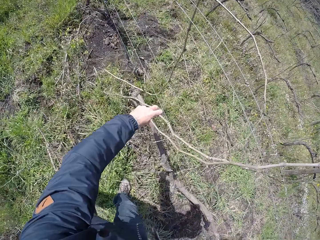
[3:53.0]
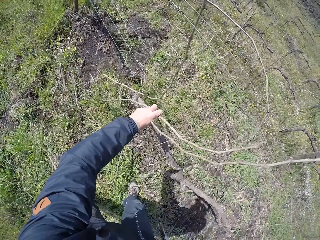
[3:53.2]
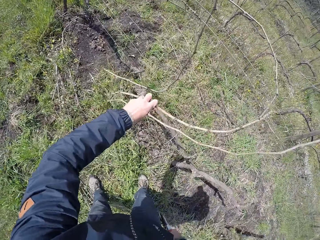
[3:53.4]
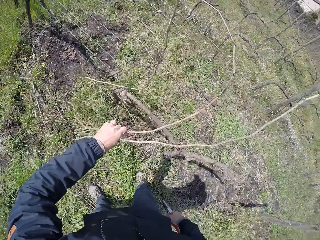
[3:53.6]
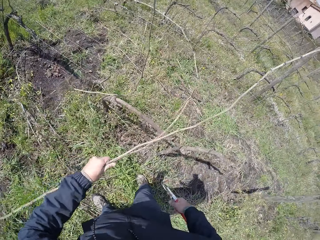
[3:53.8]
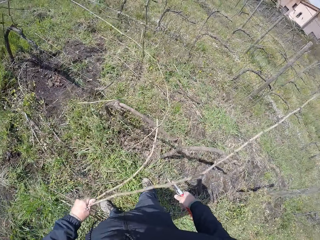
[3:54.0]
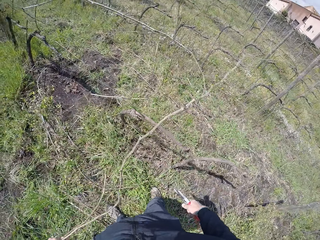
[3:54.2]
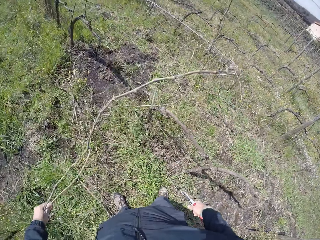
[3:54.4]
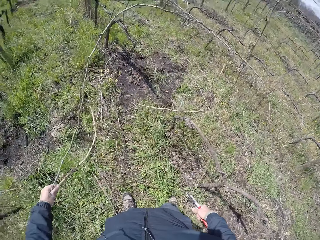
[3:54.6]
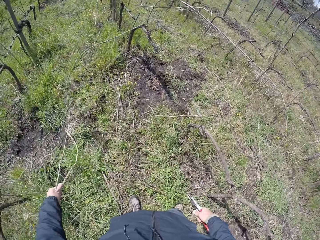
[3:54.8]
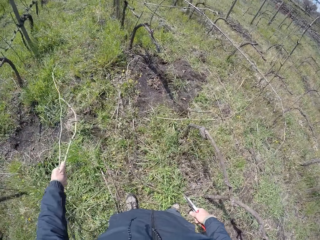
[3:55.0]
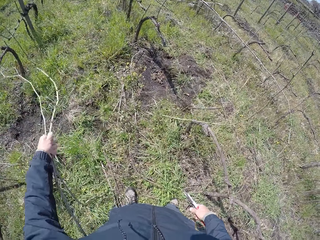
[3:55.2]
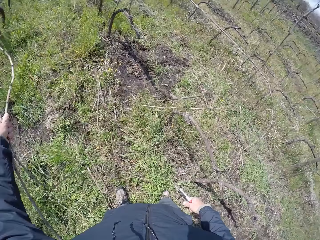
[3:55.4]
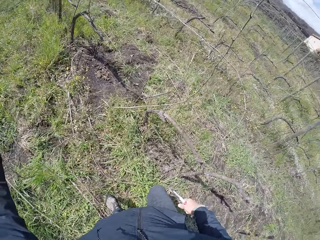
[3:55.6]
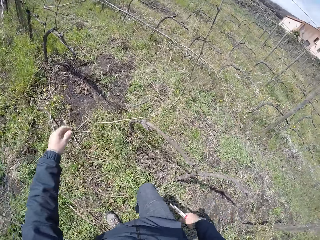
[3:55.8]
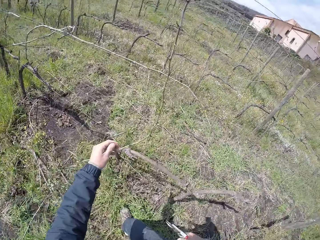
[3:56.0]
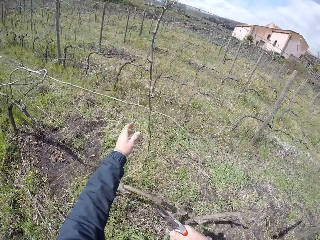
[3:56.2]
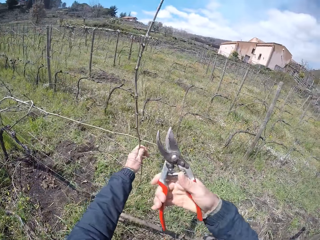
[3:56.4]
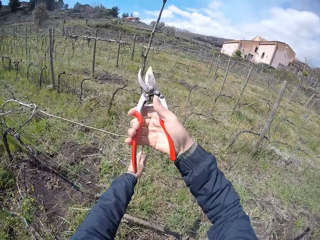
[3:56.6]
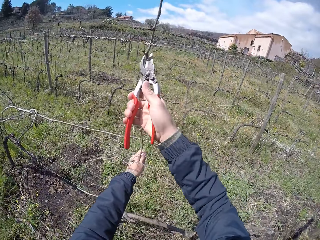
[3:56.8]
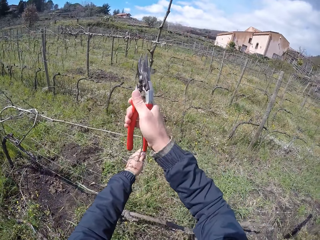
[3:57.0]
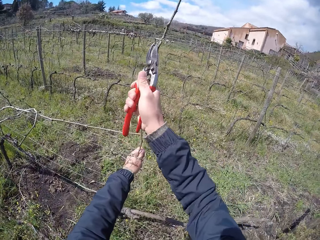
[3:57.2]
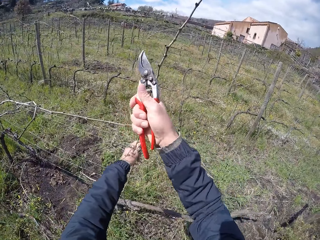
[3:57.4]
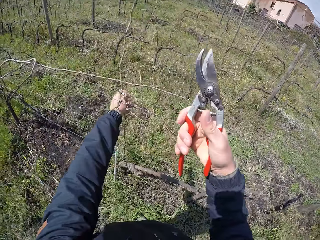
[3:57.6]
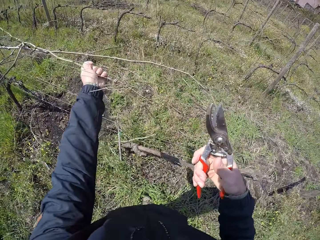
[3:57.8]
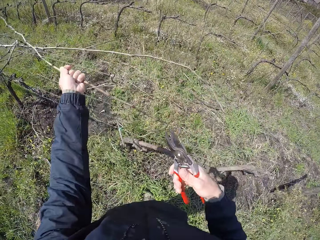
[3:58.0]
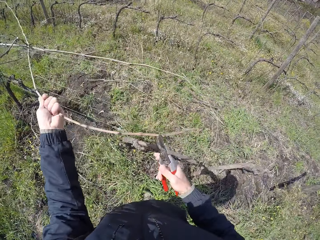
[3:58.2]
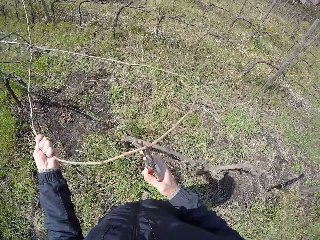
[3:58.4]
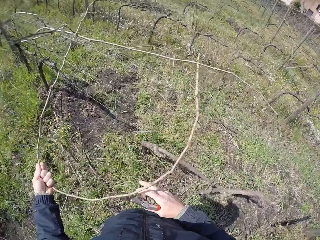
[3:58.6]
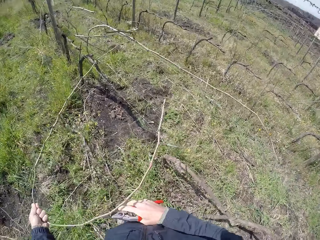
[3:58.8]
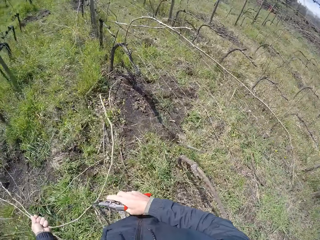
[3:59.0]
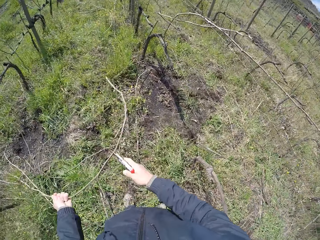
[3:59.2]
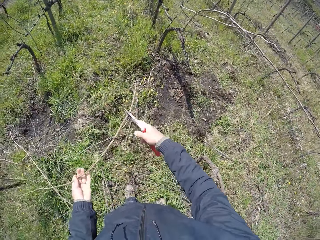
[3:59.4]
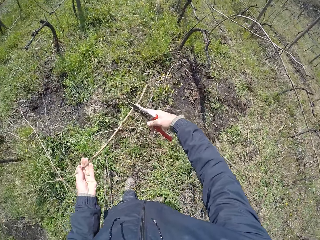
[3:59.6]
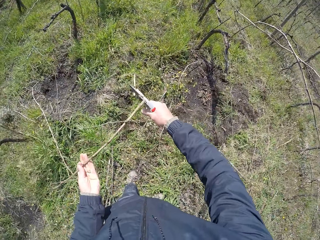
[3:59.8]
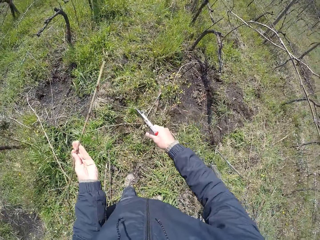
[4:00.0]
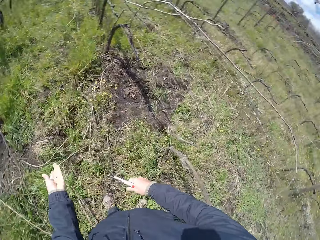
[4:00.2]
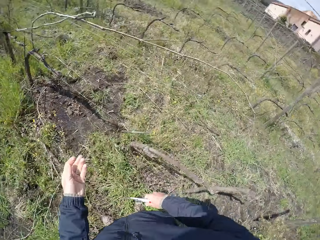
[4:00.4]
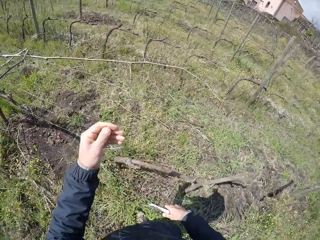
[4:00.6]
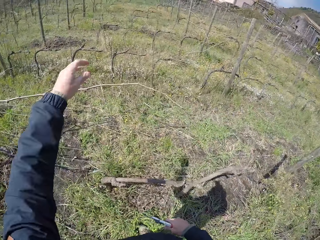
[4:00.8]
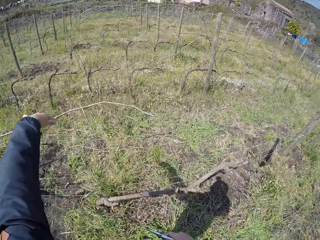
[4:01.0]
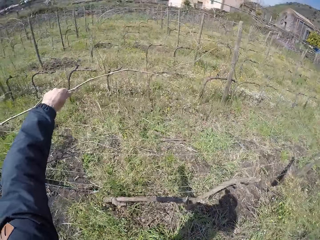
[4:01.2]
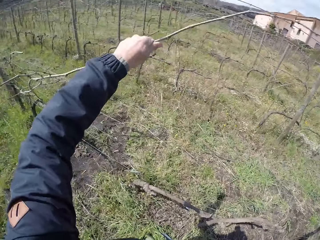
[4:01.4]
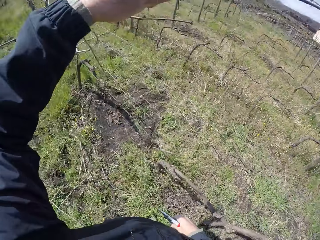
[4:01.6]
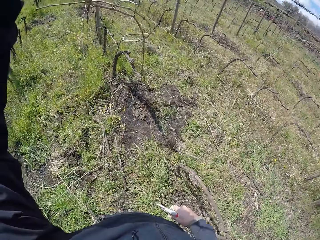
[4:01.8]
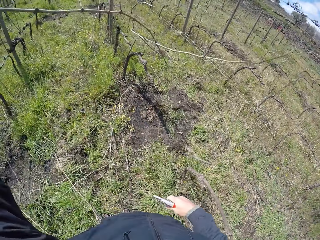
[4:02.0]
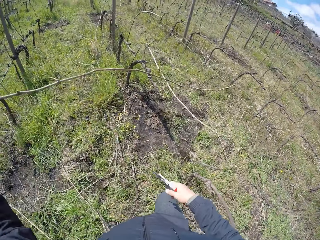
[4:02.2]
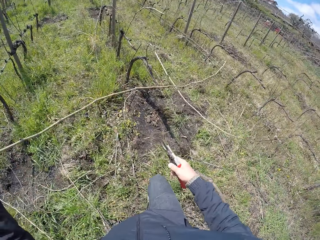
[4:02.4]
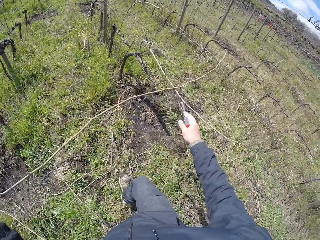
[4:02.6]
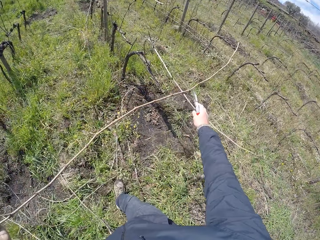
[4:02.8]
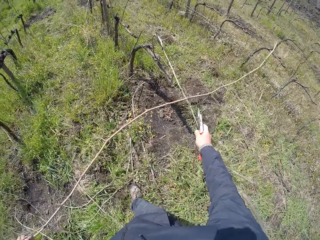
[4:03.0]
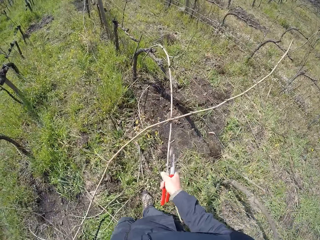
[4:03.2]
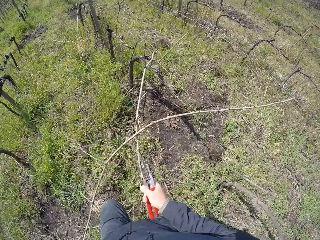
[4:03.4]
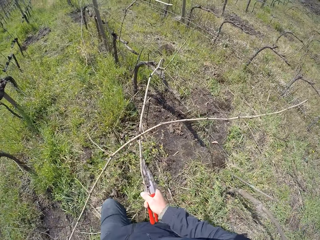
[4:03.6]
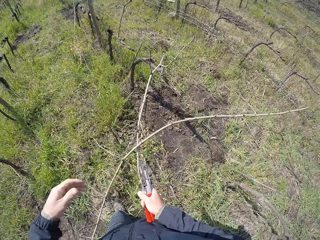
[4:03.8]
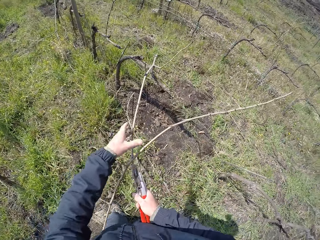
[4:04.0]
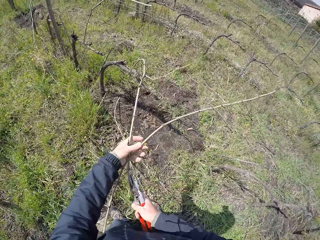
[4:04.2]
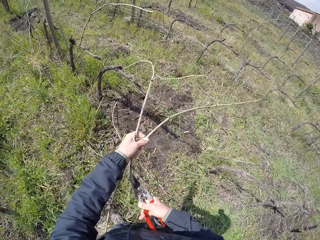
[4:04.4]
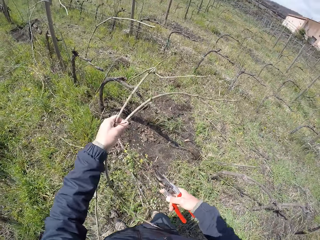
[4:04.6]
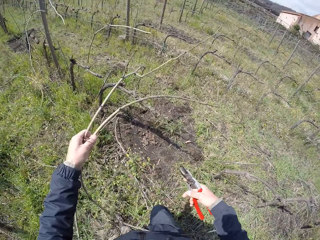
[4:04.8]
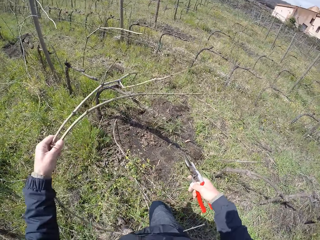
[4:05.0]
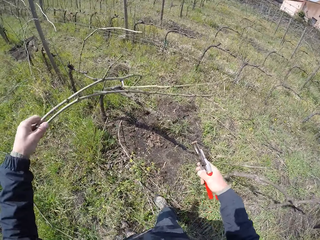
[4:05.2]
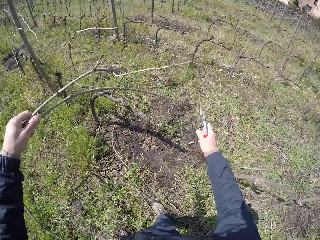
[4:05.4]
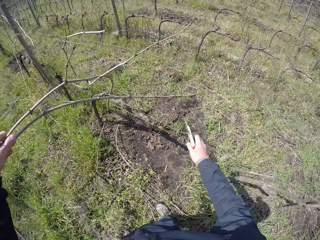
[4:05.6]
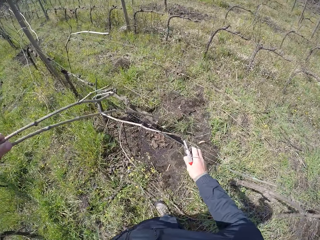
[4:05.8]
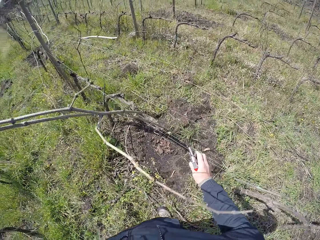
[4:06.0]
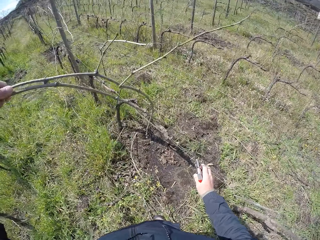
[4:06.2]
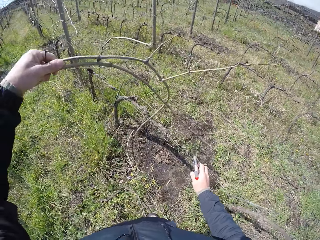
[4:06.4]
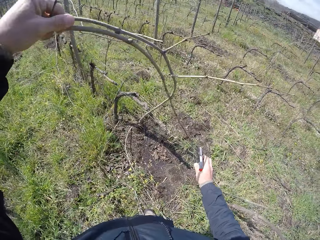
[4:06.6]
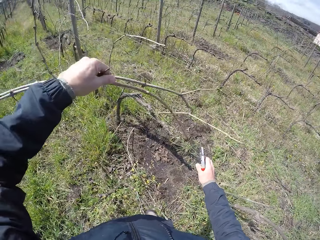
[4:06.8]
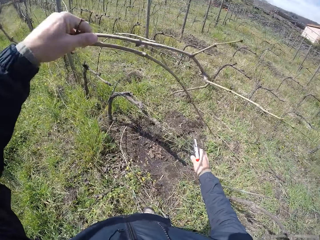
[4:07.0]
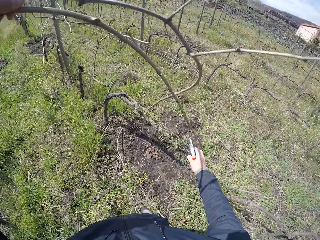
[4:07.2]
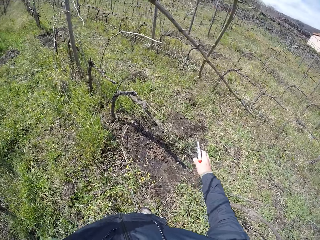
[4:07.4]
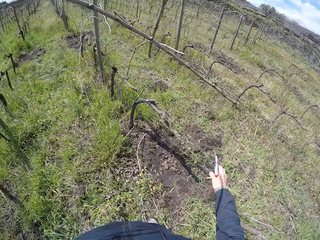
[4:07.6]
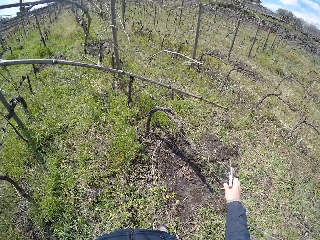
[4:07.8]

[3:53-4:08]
The camera wearer picks up a twig with his hand. He pulls twigs from the wired fence with his left hand. He drops the twigs on the ground with his left hand. He pulls a twig from the wired fence with his left hand. He holds the twig with his hand. He cuts the twig in his left hand with the pruner, a pruning shear, in his right hand. He drops the twig on the ground with his left hand. He cuts the twig with the pruning shear. He pulls twigs from the wired fence with his left hand. He picks up a twig with his hand. He holds a twig with his right hand. He holds twigs with both hands. He pulls twigs from the wired fence with his left hand.

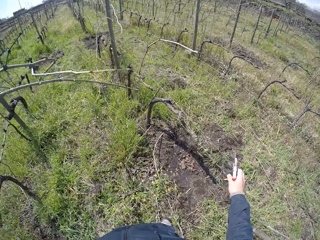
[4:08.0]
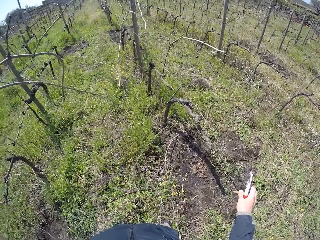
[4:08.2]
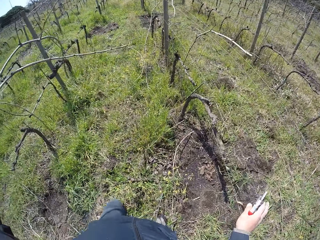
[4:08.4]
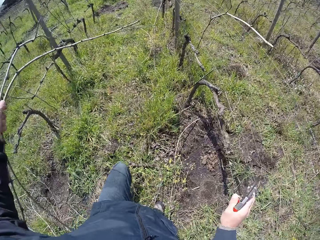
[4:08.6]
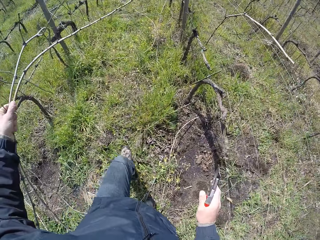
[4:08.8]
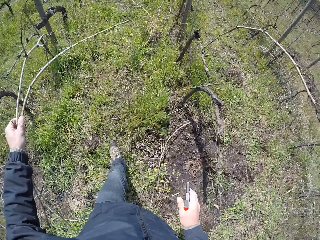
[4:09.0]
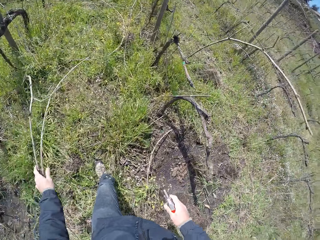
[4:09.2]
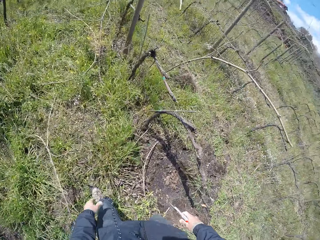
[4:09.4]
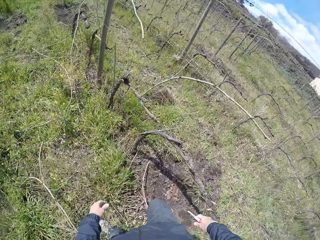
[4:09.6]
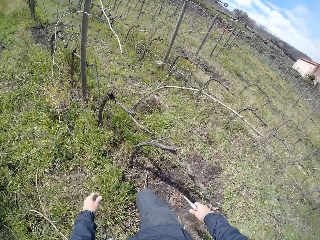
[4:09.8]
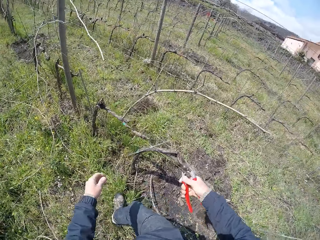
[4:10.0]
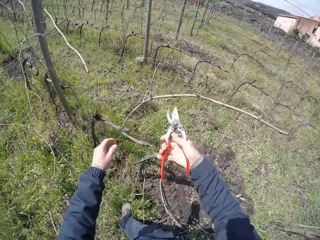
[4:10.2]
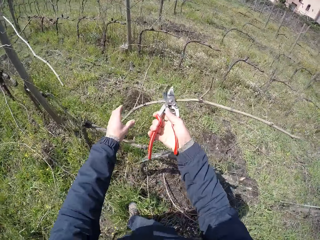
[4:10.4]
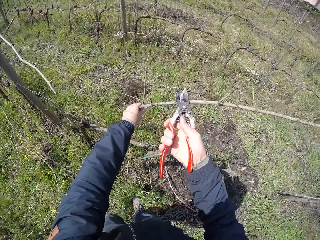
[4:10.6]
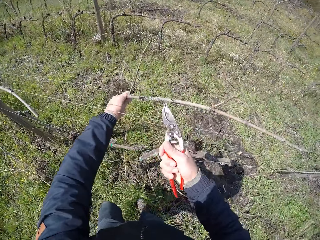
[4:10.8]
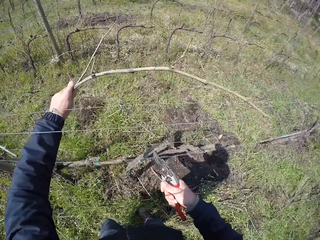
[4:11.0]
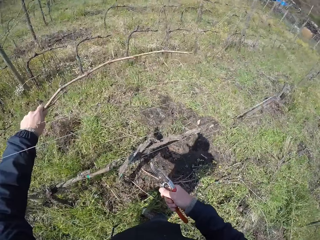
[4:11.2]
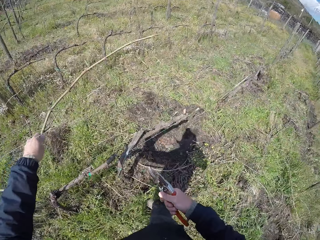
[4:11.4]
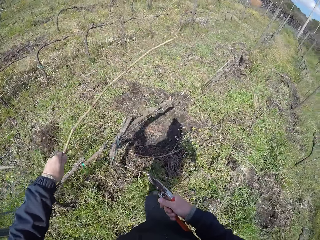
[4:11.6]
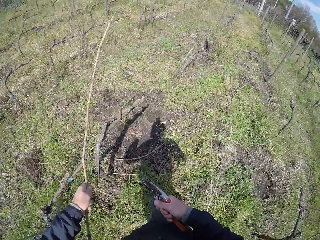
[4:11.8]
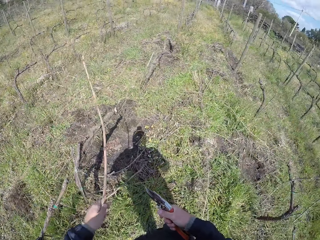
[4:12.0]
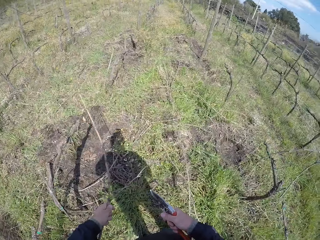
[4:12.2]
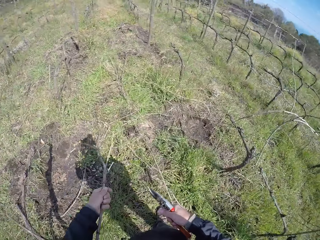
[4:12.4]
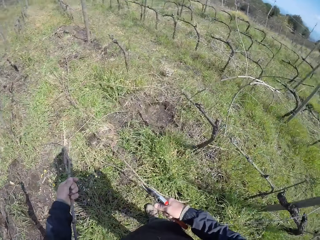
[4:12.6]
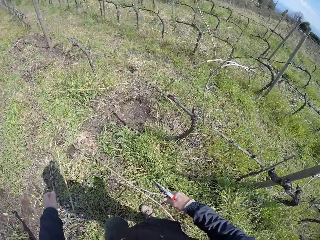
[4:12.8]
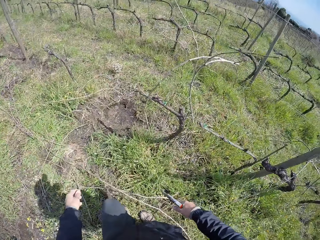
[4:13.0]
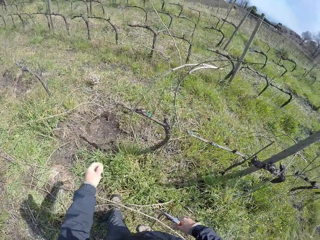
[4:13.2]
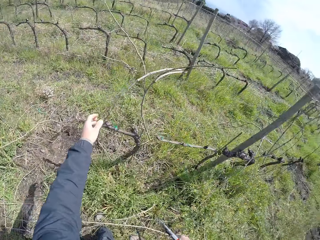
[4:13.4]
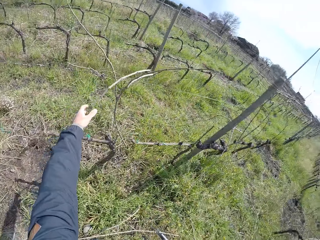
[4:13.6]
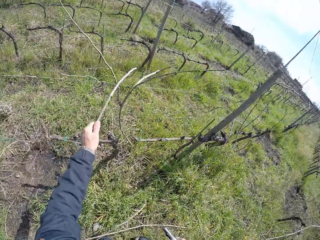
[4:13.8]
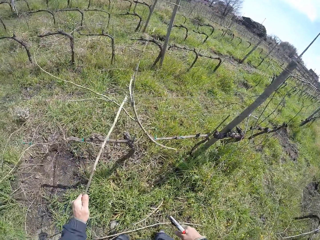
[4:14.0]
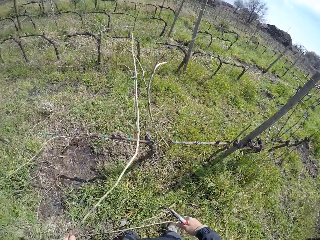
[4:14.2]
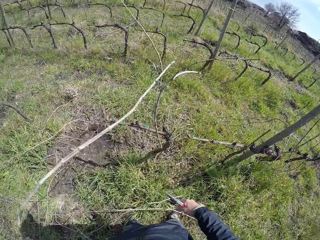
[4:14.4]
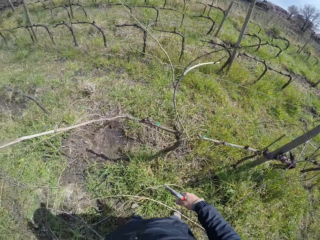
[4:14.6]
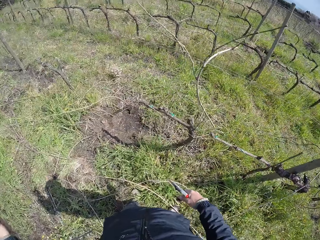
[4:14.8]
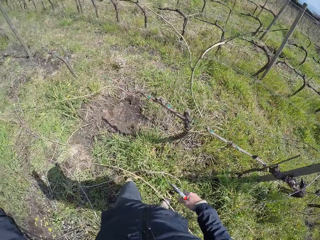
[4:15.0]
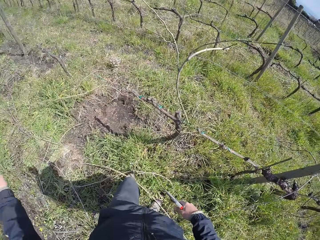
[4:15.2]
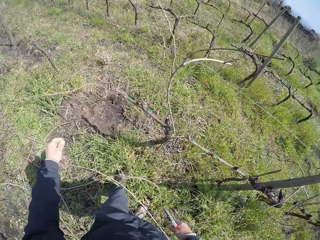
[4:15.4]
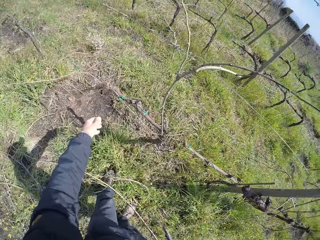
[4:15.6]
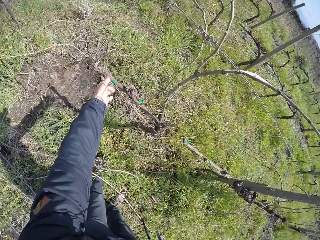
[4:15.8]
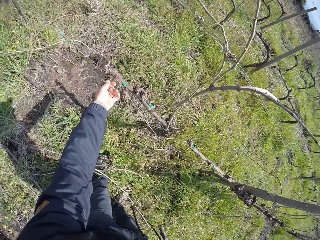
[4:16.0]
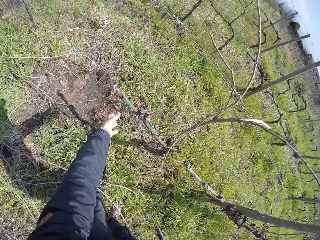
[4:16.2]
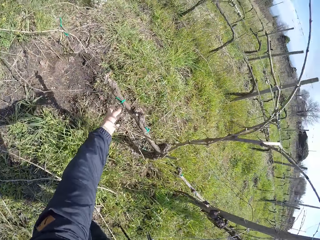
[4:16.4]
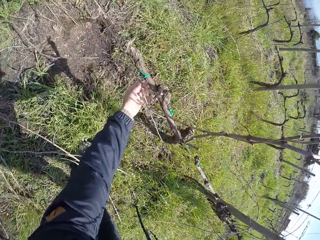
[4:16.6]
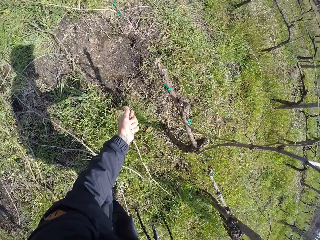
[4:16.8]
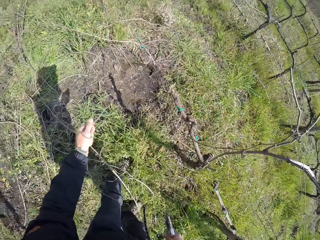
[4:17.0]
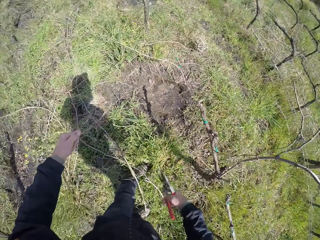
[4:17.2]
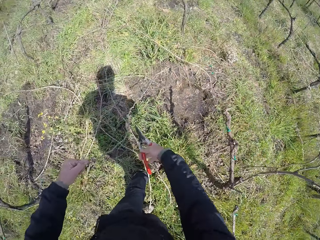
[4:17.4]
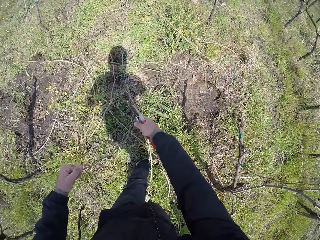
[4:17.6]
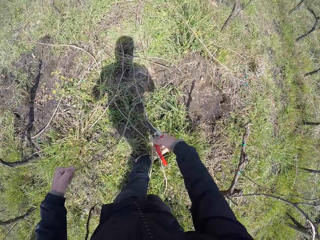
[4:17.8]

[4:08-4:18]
The camera wearer drops the twigs on the ground with his left hand. He holds a twig with his left hand. He cuts the twig with a pruning shear. He drops the twig on the ground with his left hand. He walks around the field. He pulls a twig from the wired fence with his left hand. He drops the twig in his left hand on the ground. He pulls a twig from the wired fence with his left hand.
